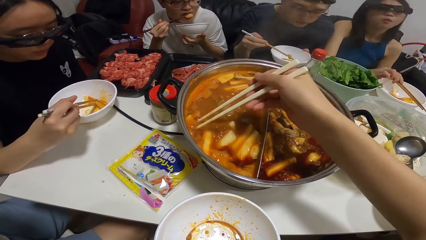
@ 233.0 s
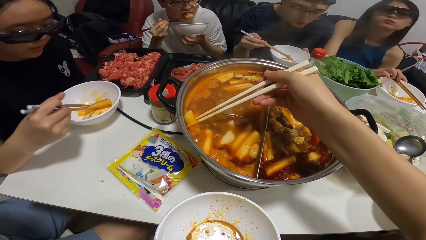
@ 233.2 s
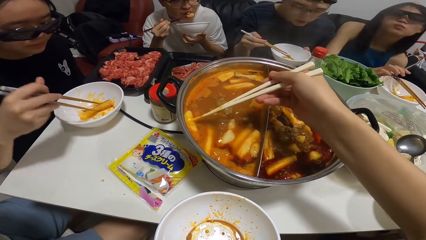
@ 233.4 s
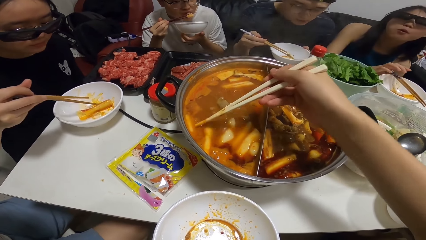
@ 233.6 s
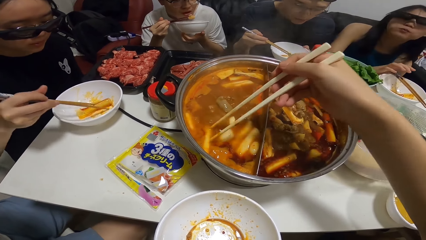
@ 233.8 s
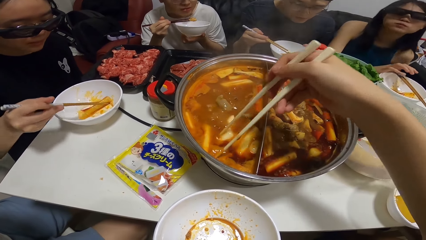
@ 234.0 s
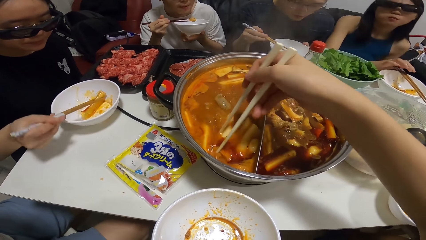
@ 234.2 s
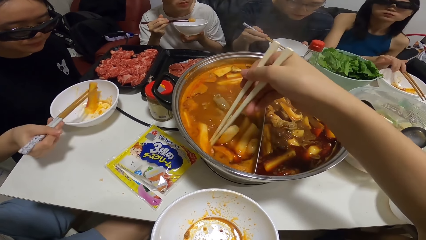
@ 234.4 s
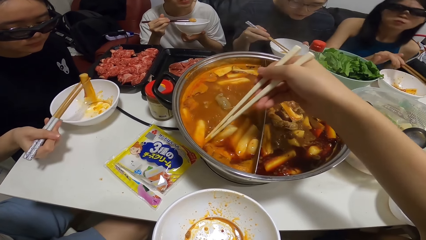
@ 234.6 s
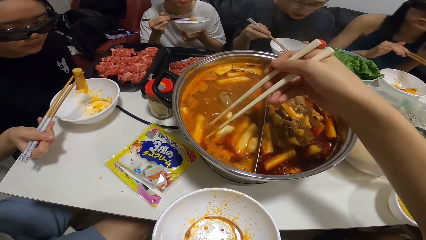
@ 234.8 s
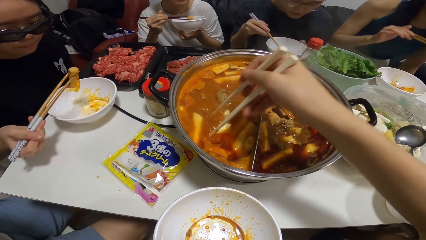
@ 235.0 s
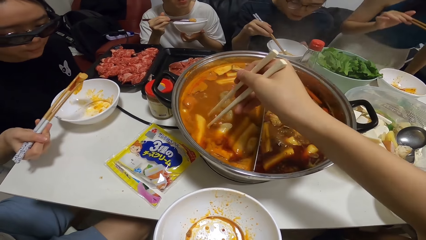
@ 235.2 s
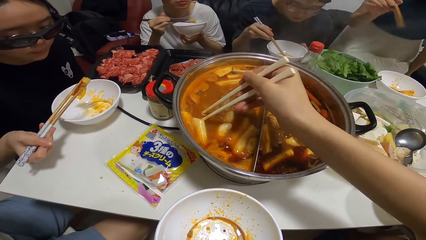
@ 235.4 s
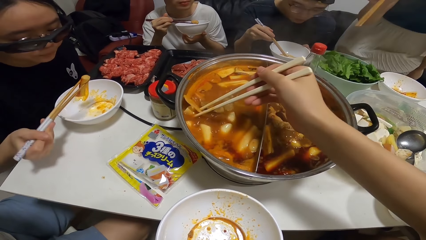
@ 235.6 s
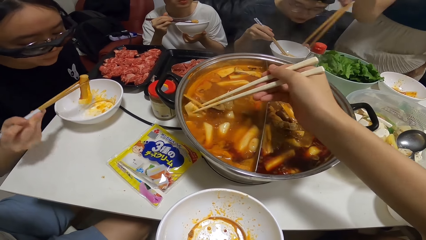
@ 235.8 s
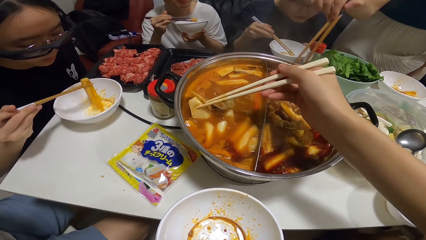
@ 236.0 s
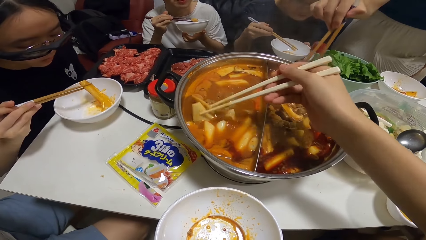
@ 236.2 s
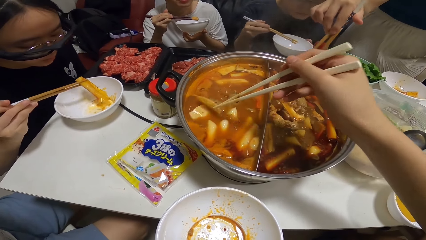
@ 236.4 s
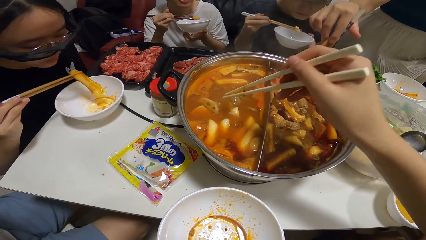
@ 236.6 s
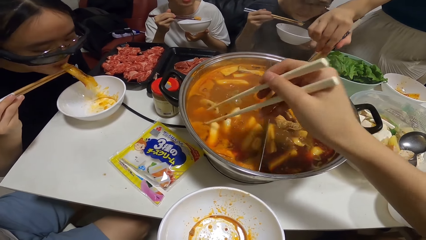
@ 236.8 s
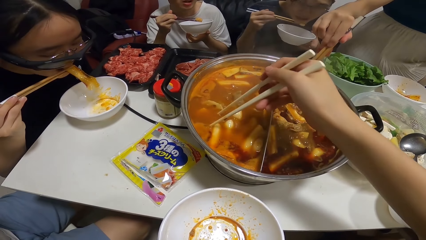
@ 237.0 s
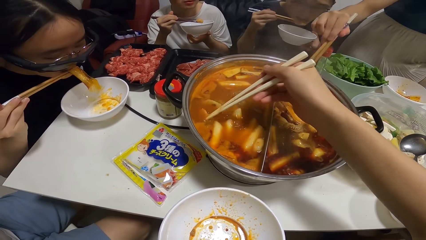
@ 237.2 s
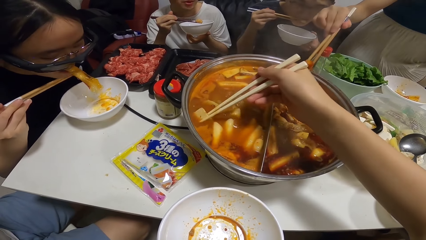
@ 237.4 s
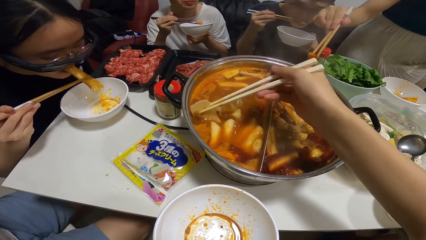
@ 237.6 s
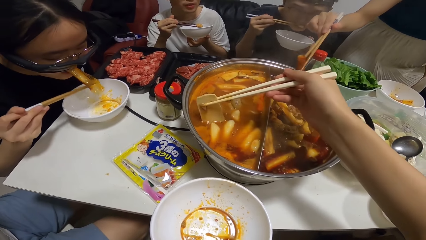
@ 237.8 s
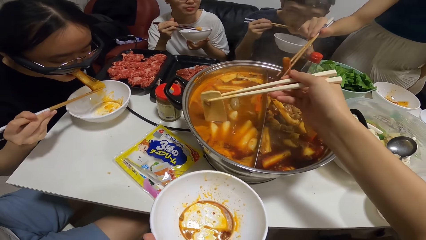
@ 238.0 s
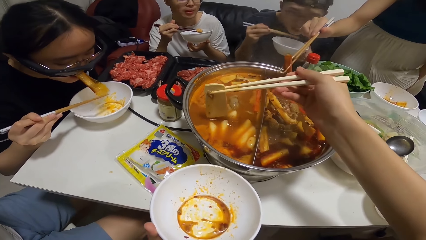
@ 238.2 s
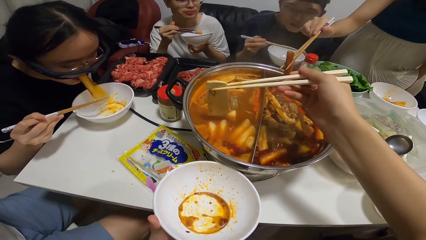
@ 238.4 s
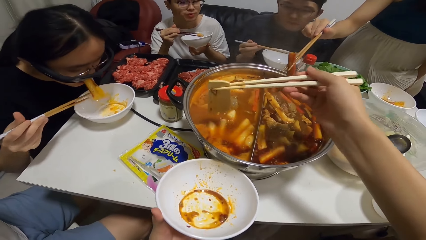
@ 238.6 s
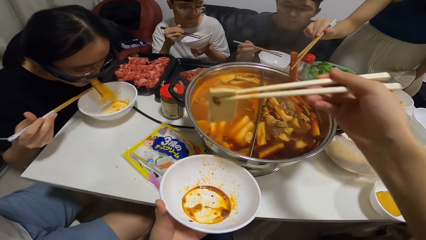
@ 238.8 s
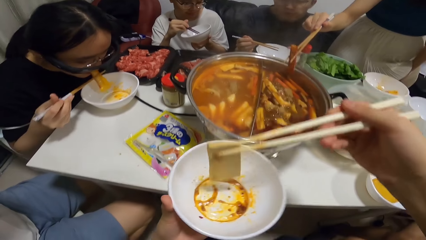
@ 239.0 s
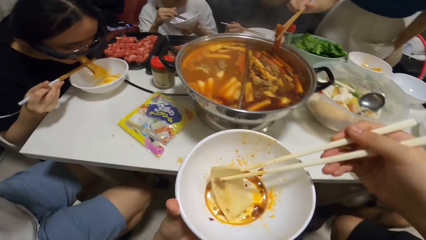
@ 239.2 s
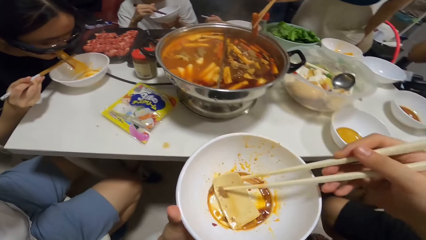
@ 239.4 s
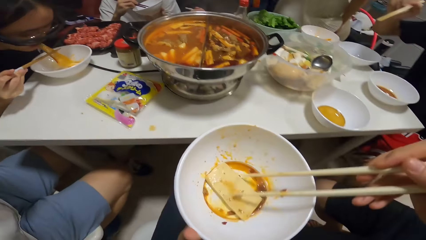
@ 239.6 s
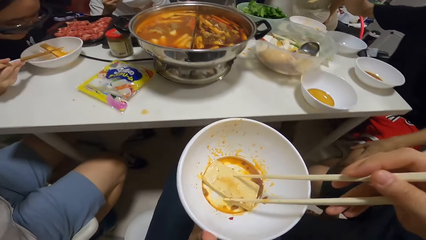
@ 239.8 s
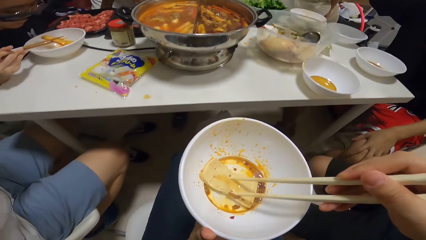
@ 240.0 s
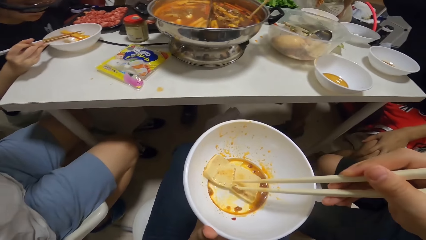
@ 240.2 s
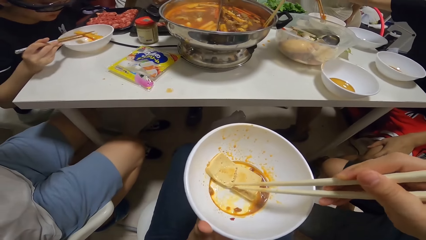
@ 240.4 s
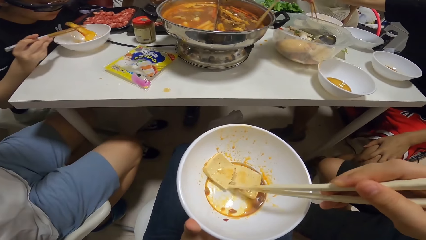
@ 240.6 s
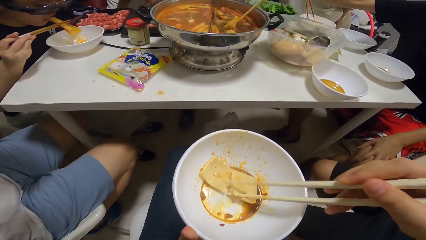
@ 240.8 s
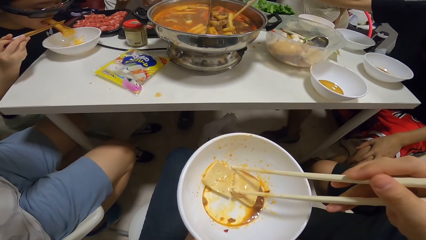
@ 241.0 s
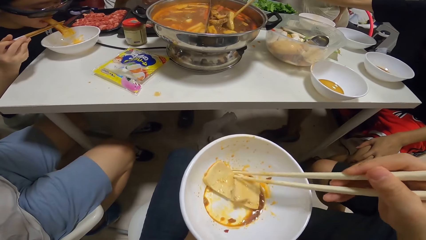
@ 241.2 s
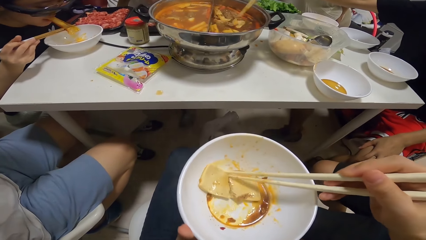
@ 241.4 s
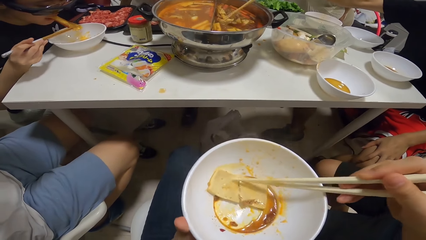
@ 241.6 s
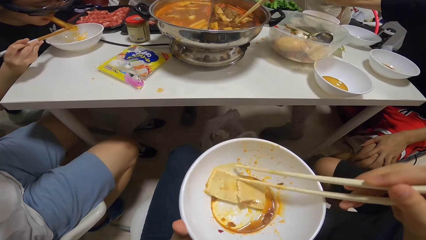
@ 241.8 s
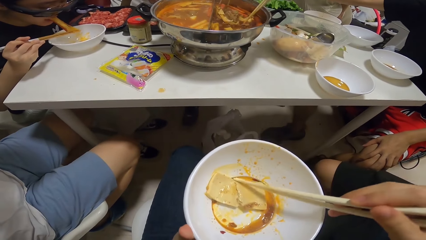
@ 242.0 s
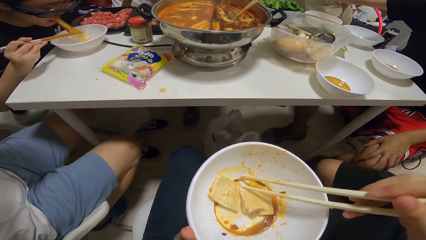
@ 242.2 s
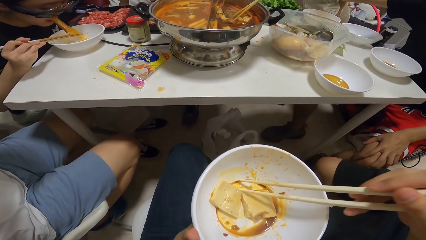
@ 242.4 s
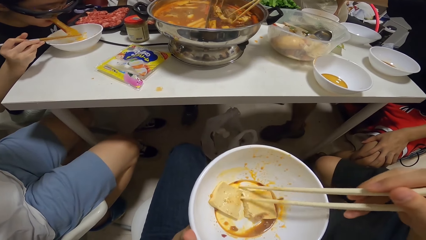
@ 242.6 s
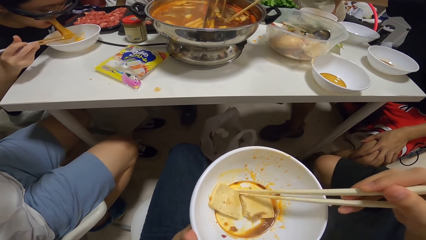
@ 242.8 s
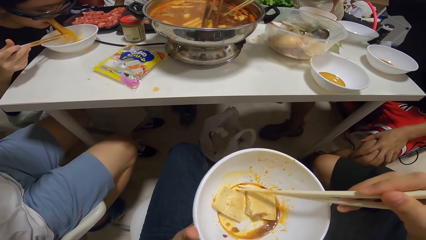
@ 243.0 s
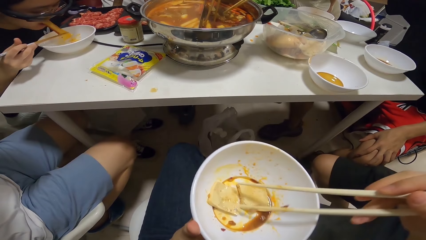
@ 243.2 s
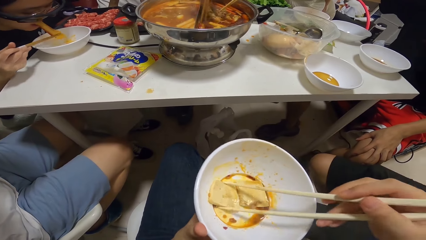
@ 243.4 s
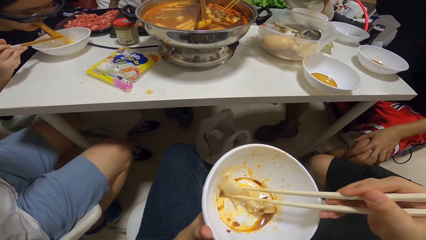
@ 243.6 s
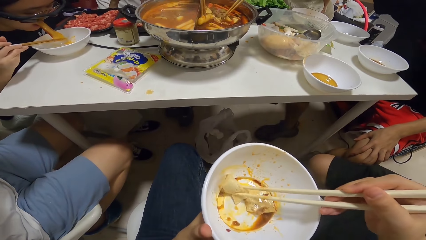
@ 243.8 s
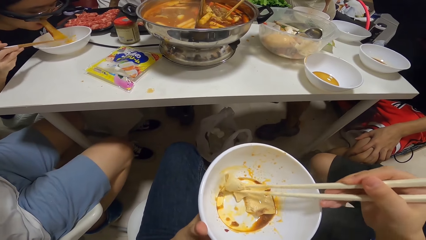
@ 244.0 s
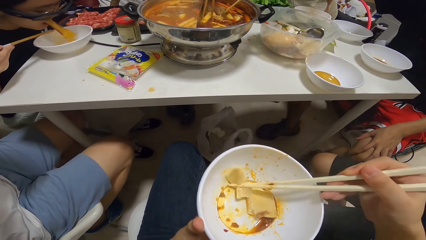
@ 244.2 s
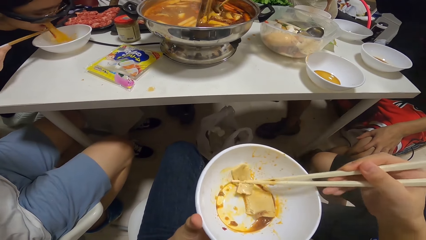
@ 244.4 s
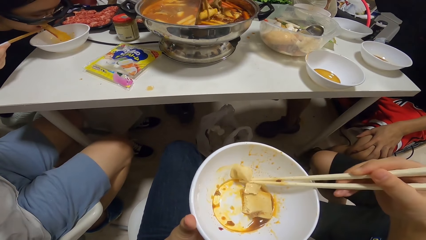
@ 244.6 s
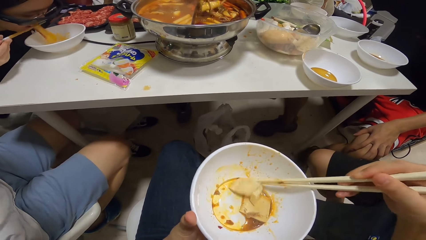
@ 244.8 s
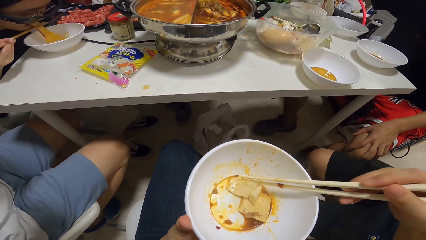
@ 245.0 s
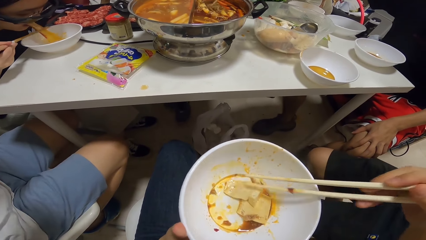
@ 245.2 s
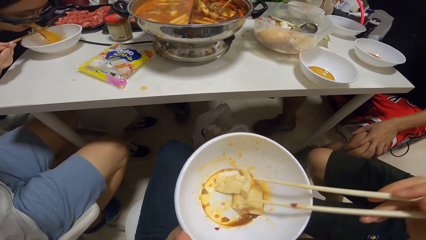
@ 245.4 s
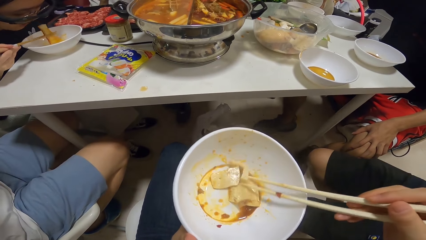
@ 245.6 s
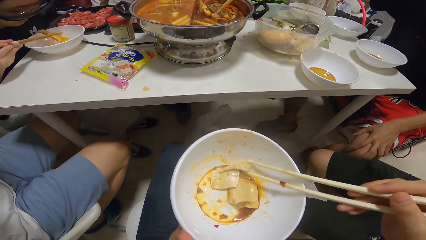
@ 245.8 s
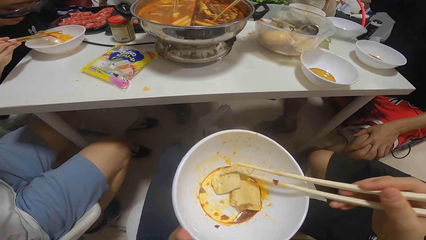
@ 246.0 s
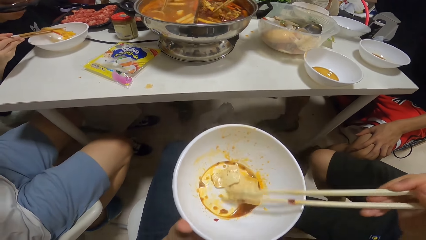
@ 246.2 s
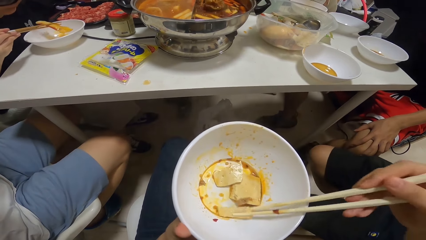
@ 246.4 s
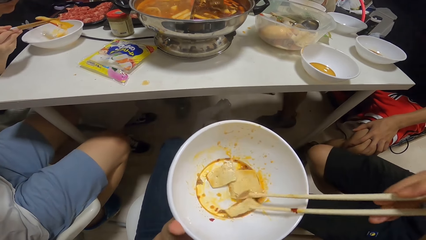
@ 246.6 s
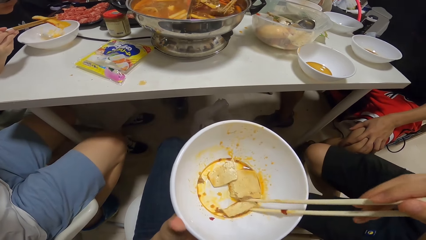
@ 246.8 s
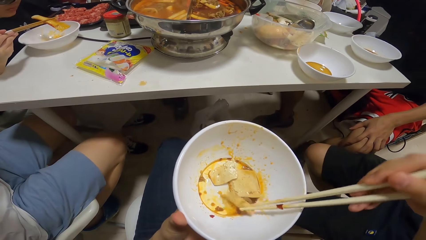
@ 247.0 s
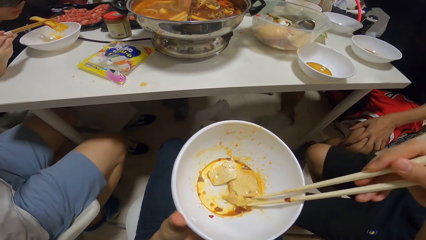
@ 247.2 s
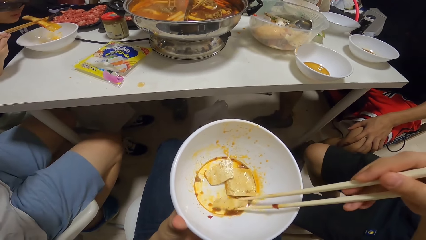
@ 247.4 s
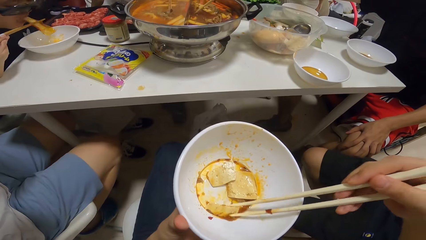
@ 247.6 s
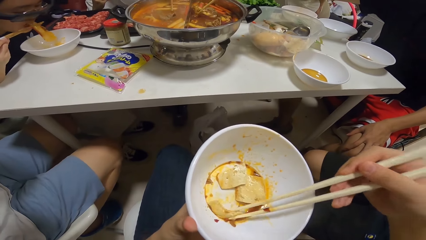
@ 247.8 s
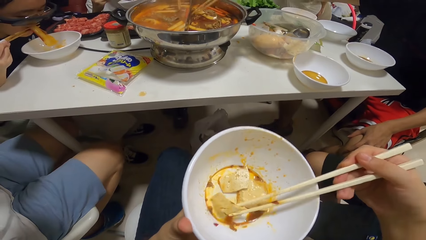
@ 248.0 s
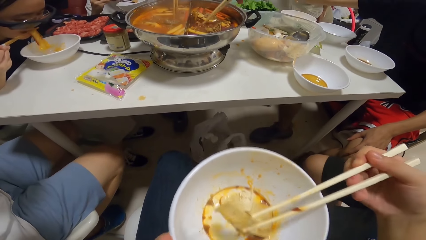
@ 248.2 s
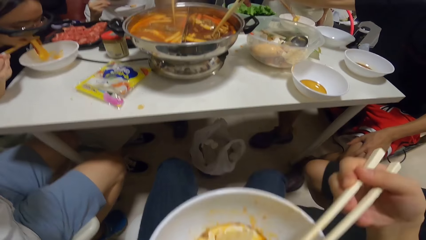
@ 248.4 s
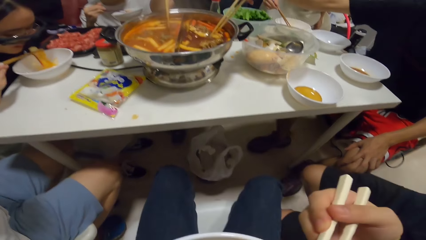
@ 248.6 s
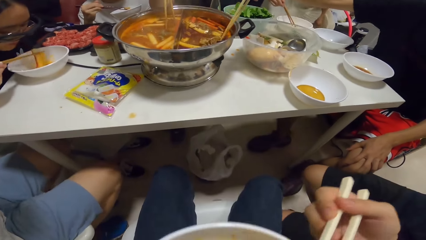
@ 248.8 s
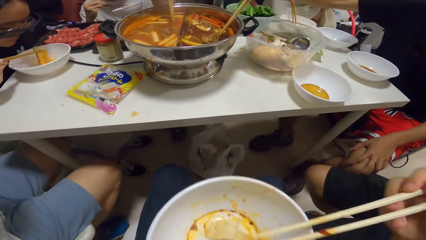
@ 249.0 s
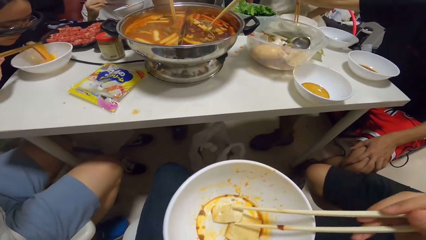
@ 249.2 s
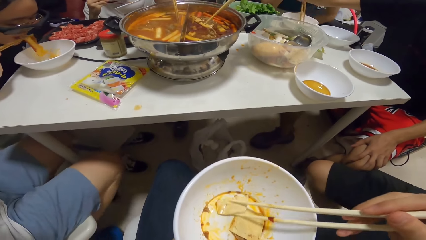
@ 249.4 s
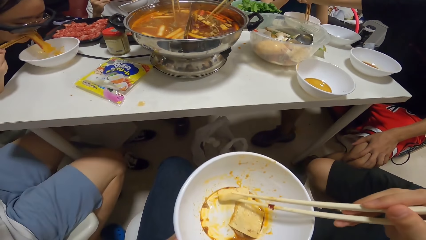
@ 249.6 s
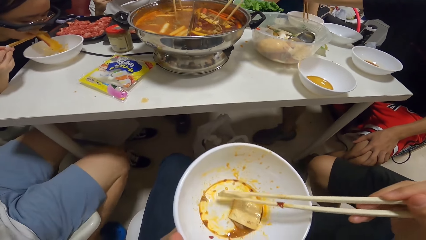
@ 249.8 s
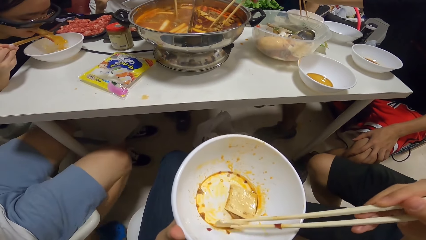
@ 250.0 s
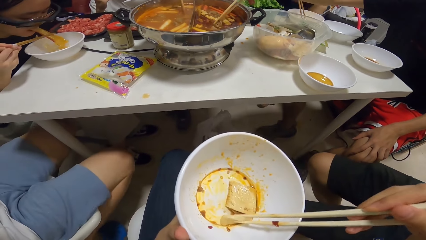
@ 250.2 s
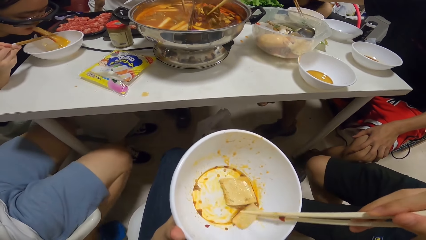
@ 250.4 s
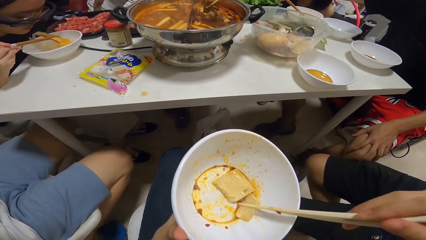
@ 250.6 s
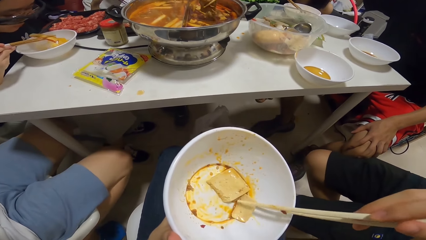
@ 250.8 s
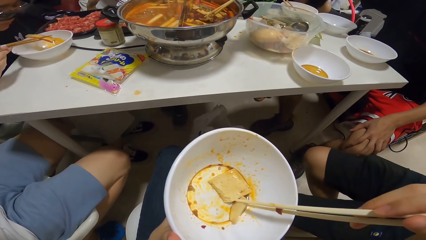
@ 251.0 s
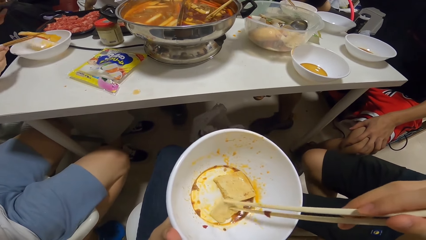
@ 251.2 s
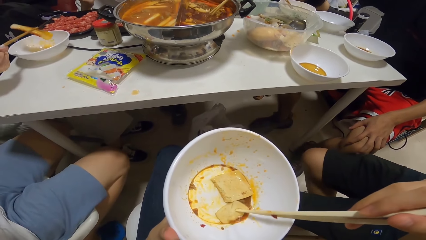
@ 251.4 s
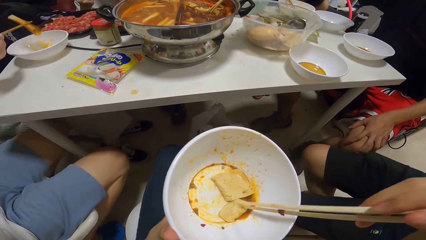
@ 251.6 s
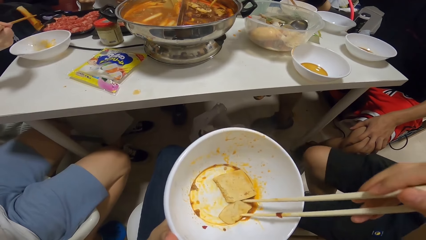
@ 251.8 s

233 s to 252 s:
The camera wearer serves her meal or stew from the pot into a bowl with chopsticks in her right hand. She divides the stew in the bowl with chopsticks. A woman serves her meal from the pot with chopsticks in her right hand. The camera wearer eats with chopsticks. She holds the stew in the bowl with chopsticks.
